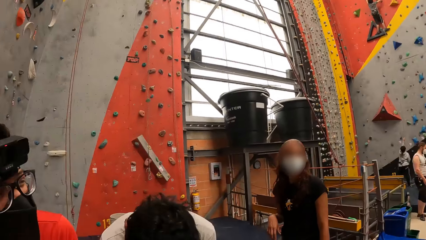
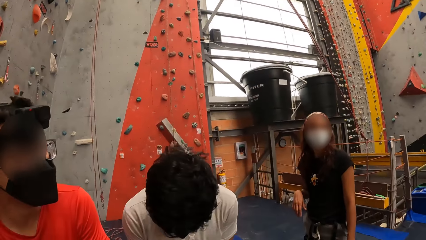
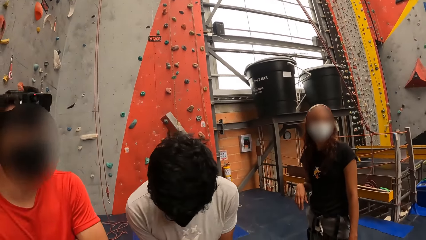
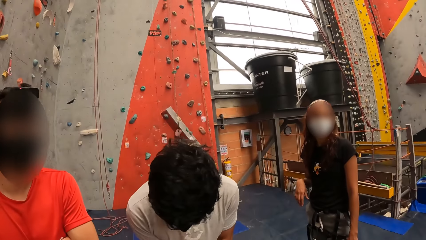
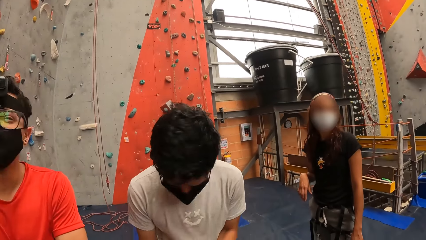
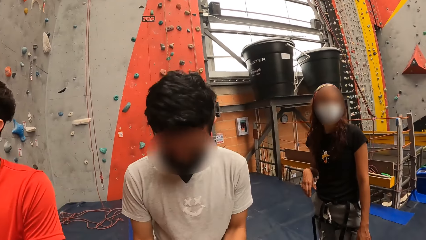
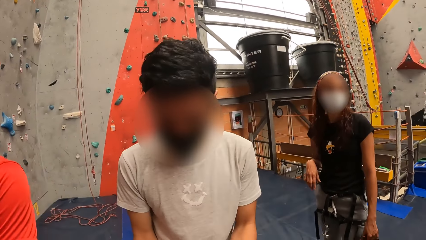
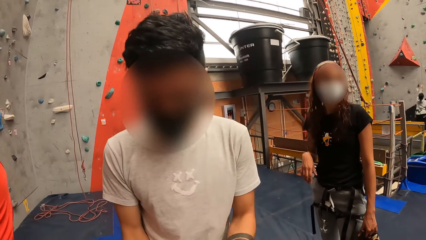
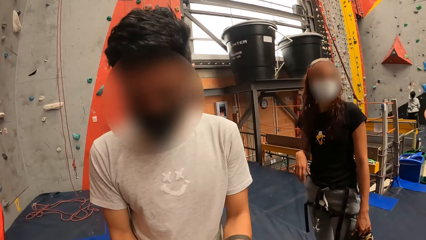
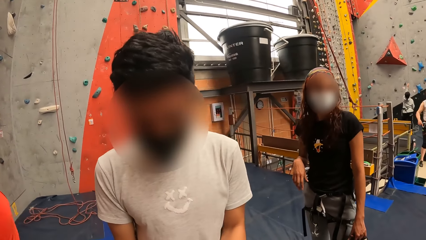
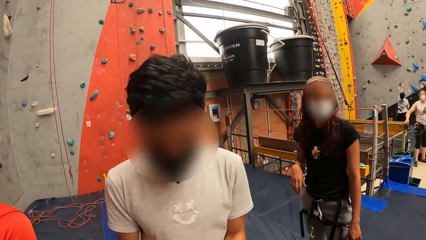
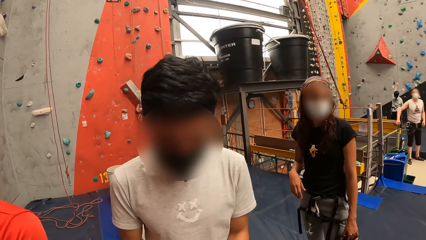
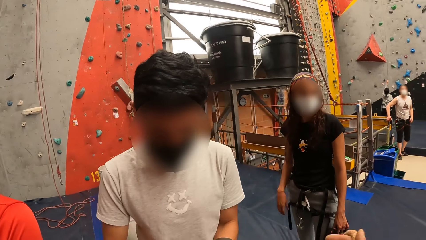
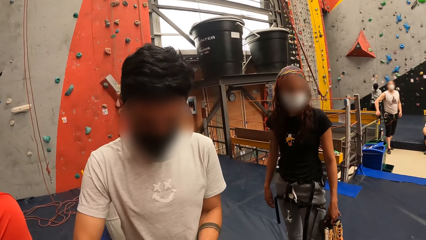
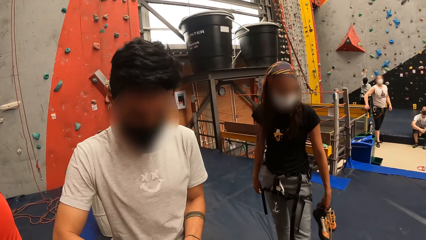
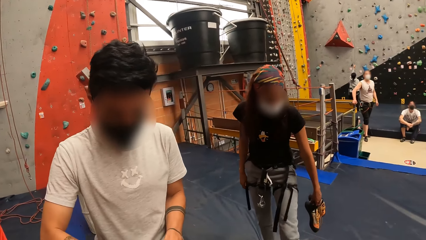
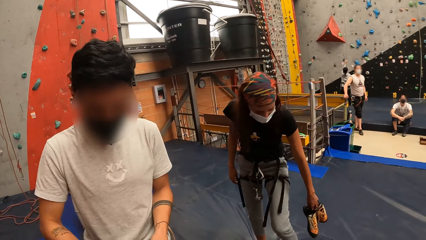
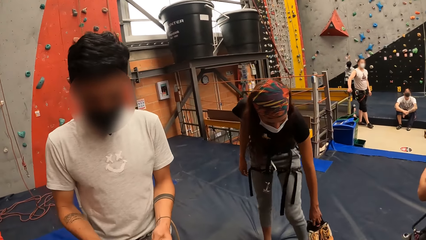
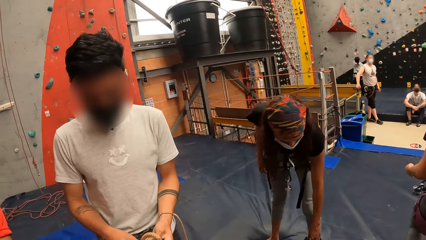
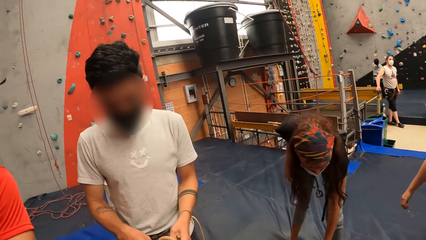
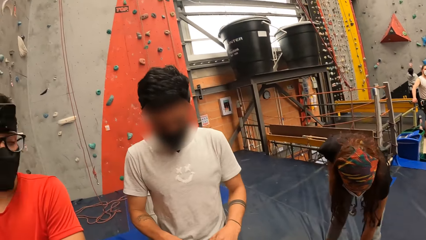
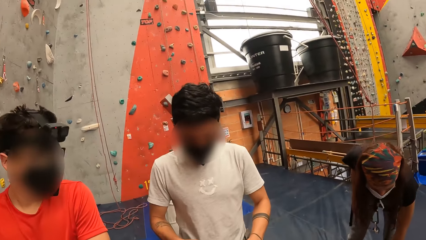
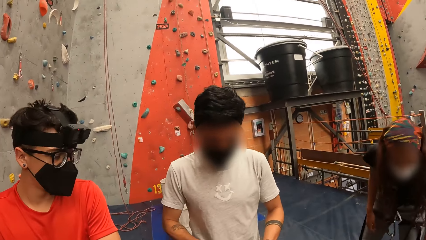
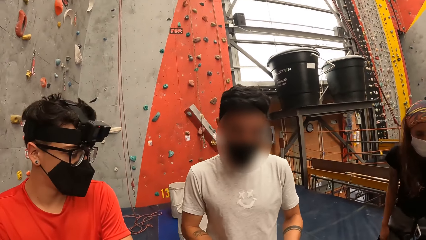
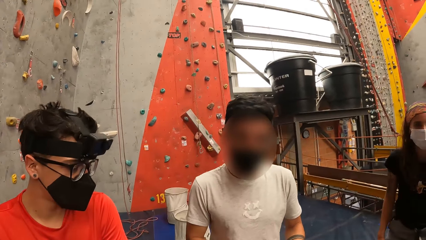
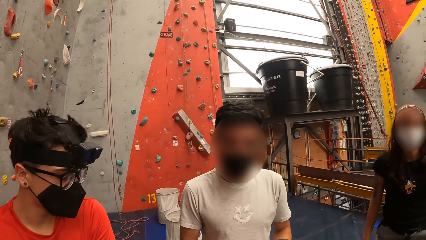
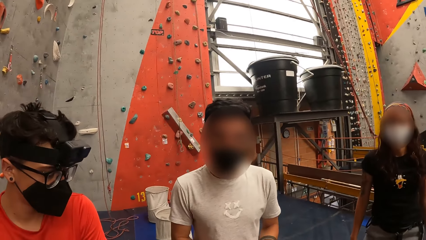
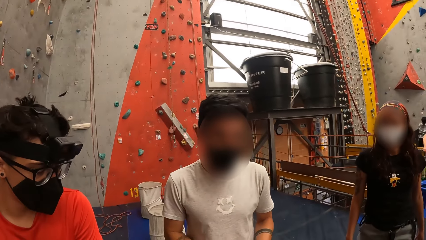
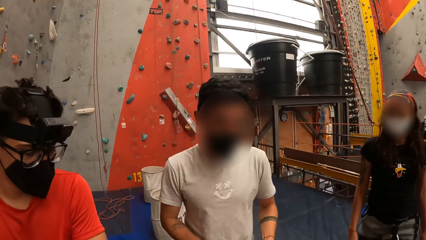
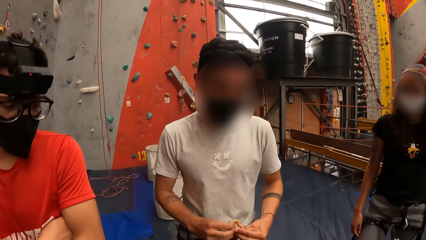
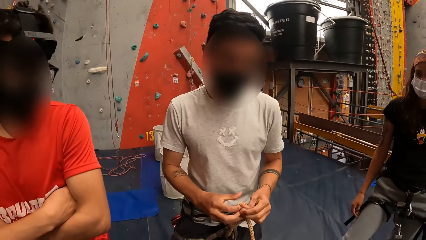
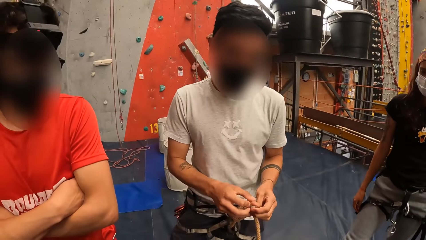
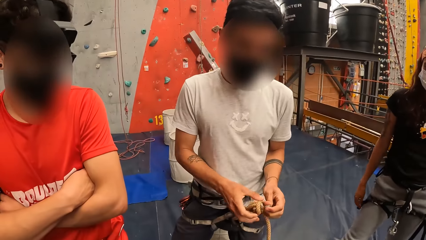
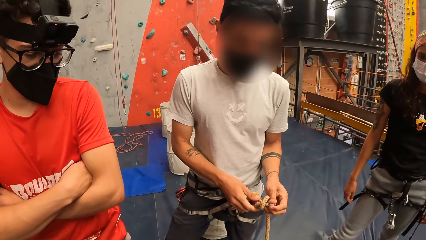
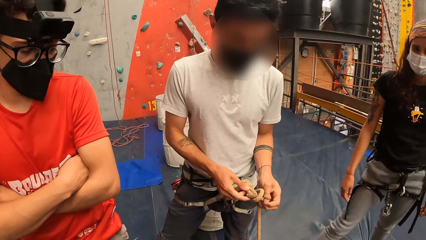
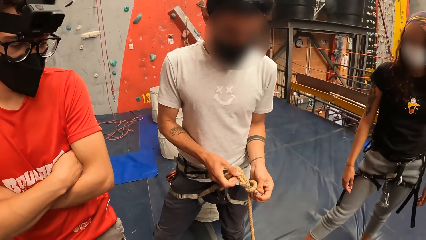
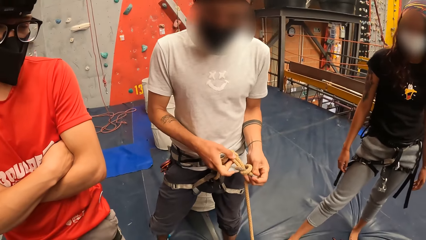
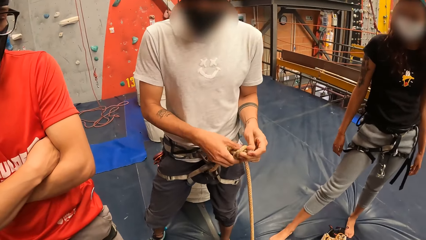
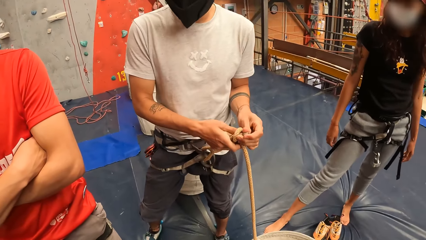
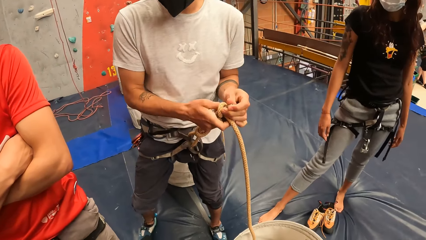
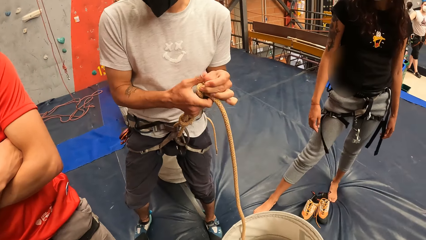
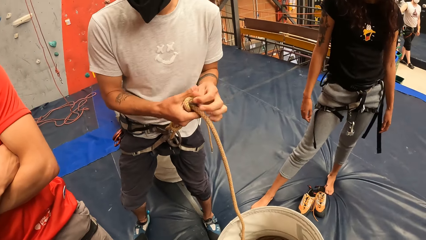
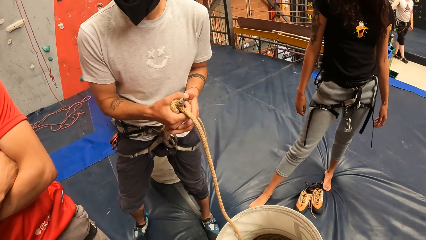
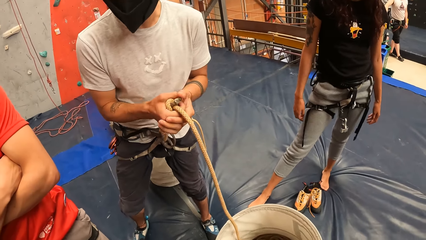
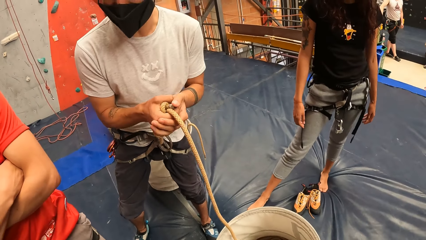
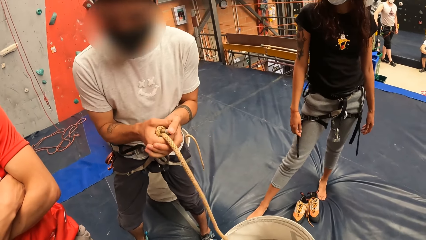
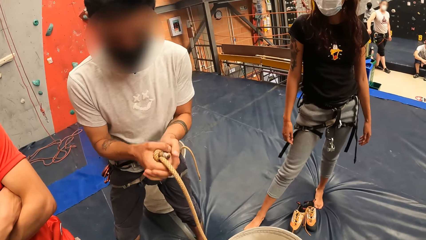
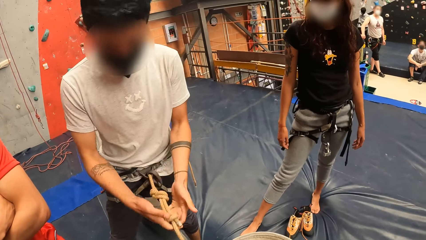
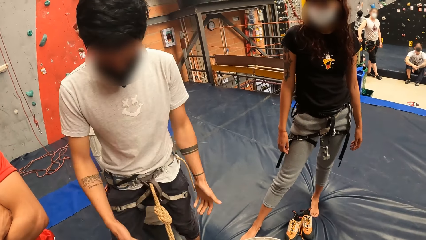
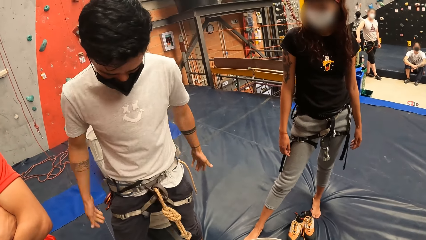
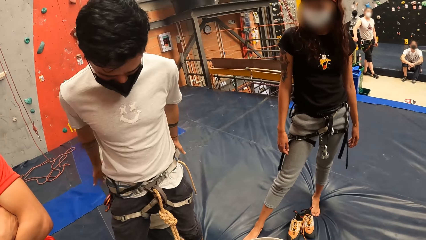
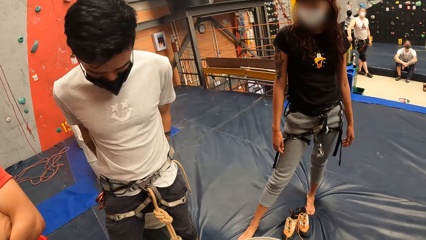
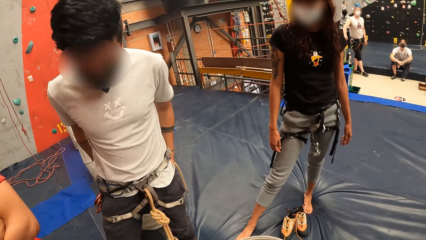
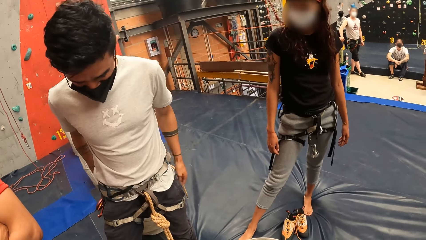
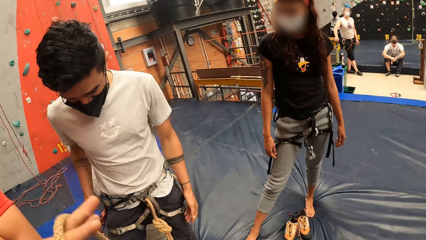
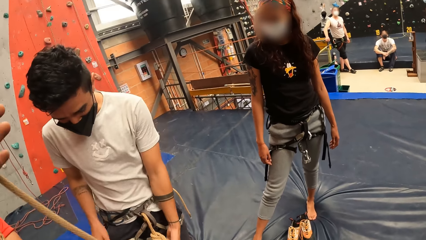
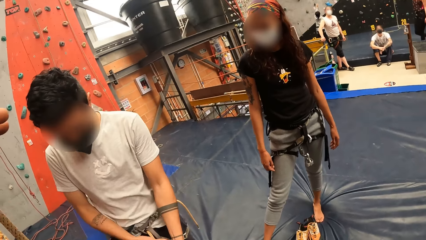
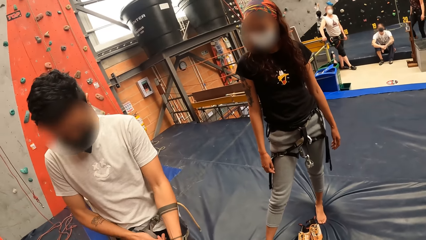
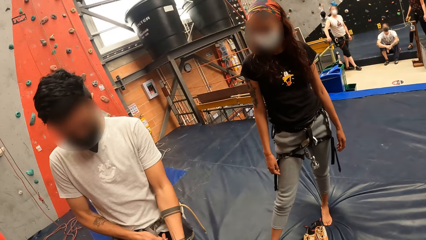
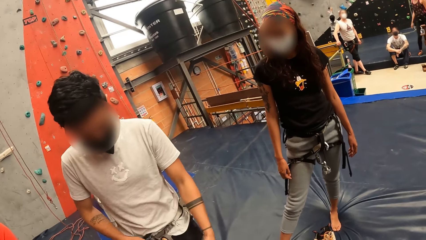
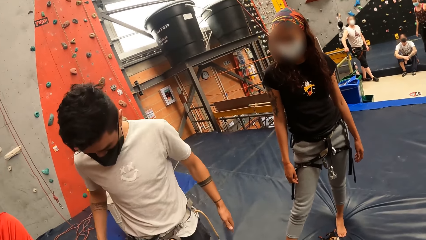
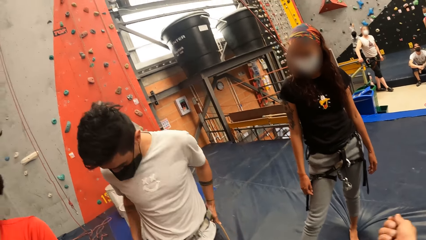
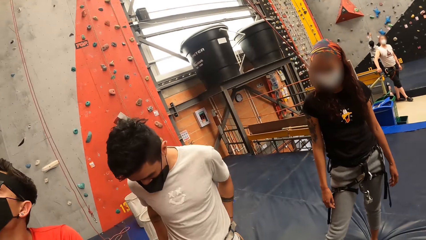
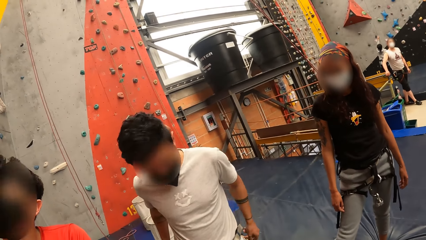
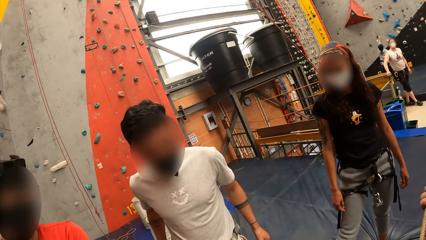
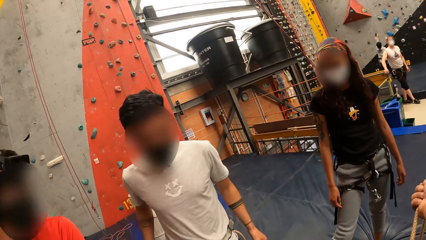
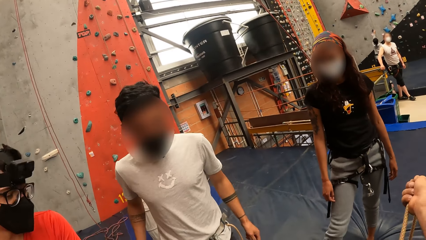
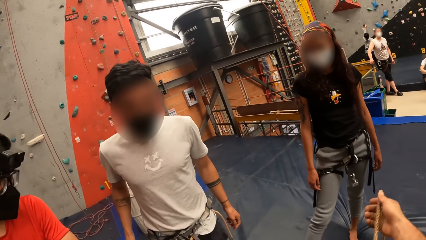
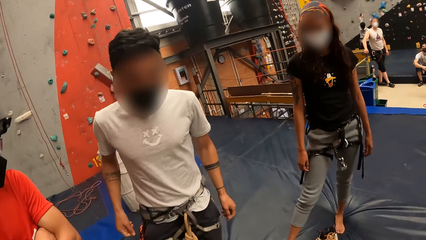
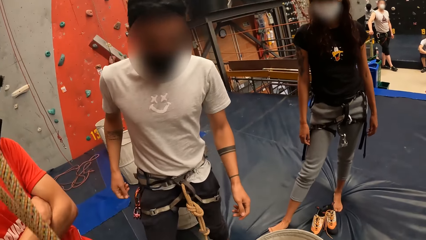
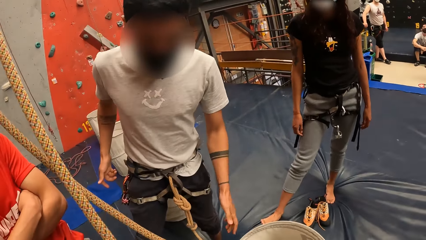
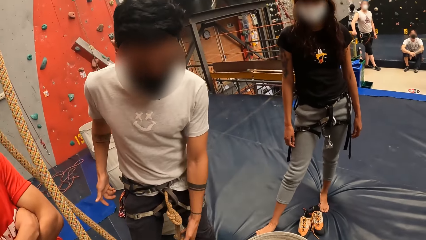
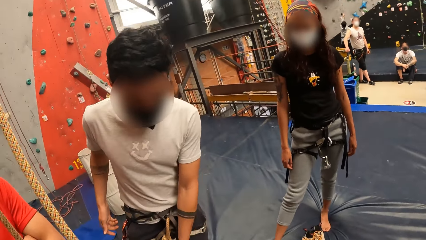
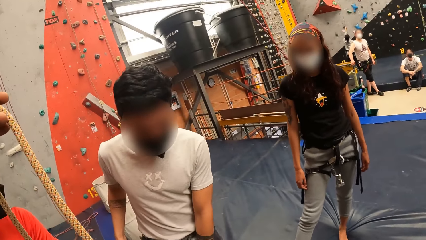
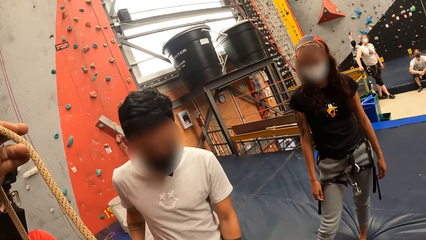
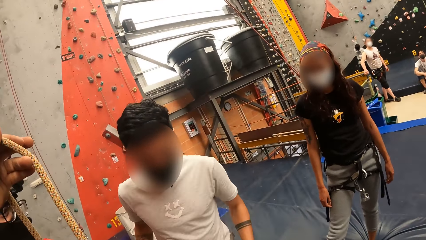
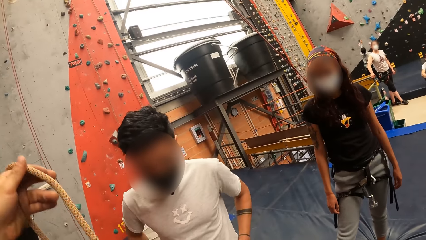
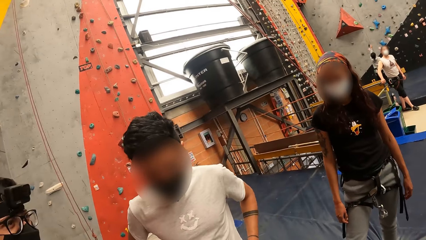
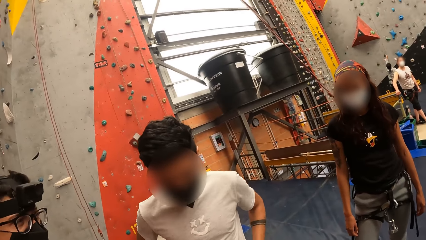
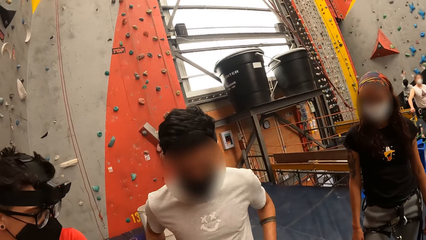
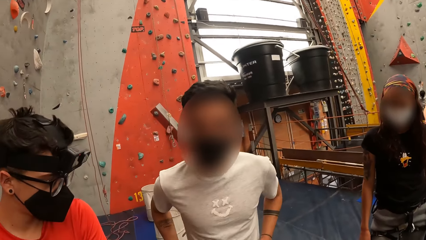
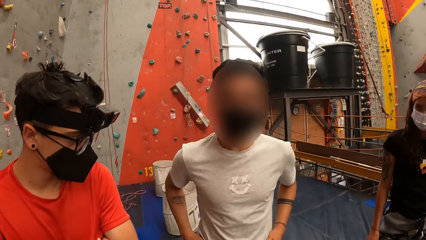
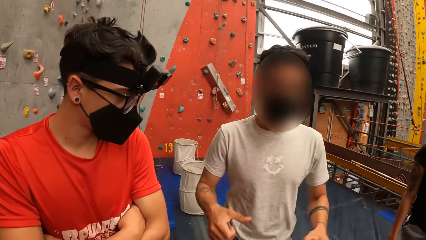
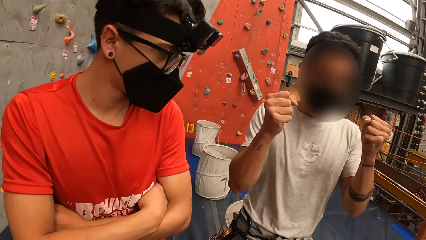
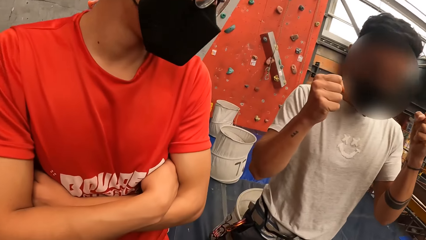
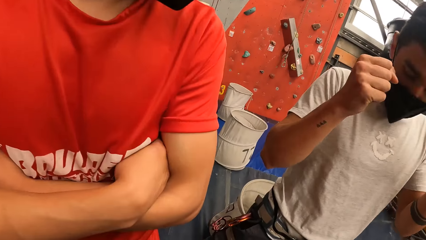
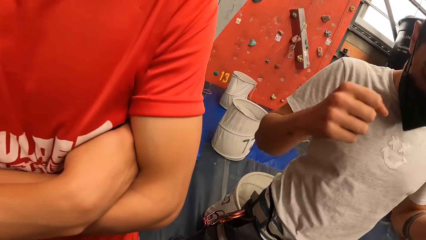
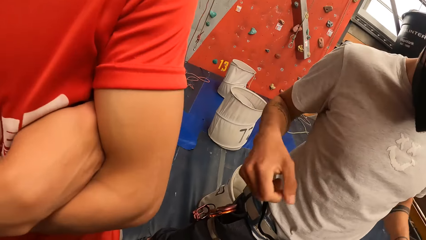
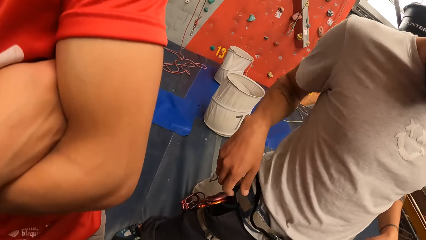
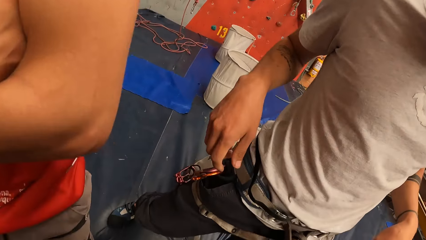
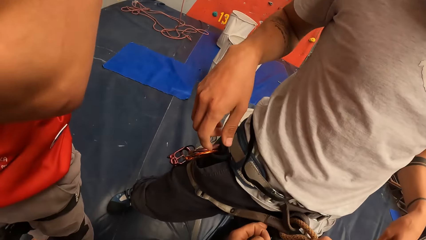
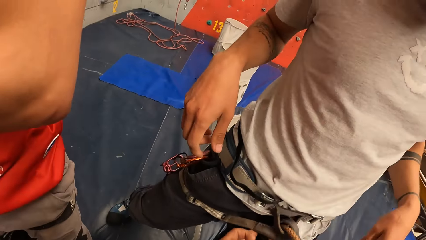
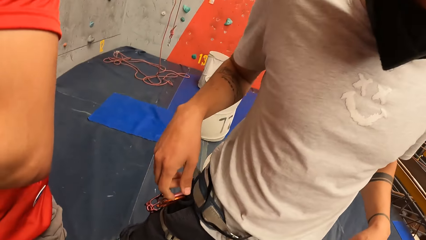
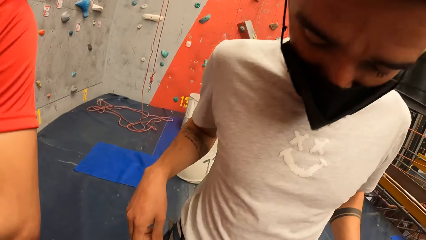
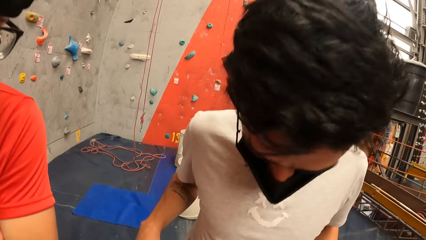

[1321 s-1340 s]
A woman puts a shoe down. A man ties a rope. The camera wearer pulls the rope. They hold the rope.
